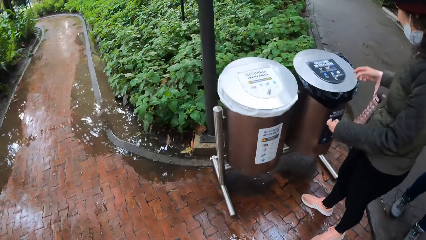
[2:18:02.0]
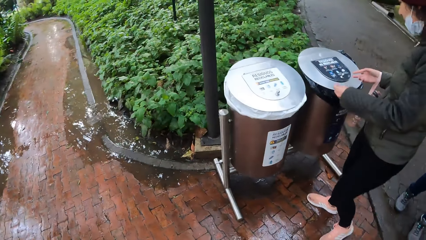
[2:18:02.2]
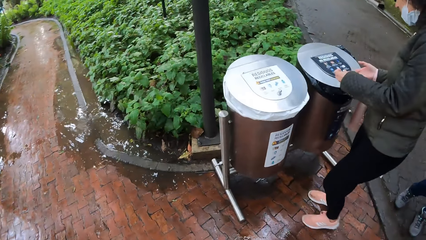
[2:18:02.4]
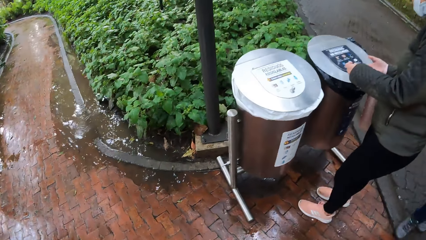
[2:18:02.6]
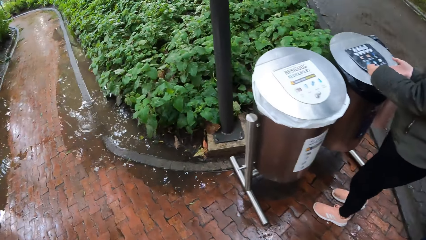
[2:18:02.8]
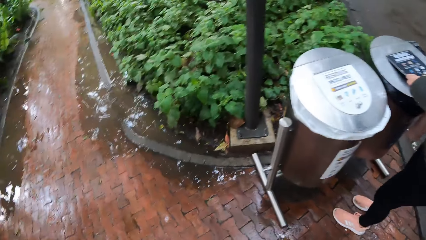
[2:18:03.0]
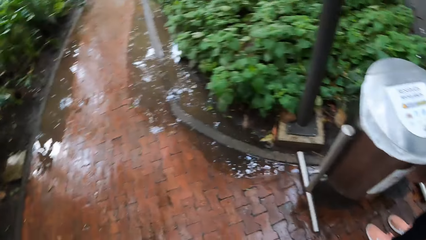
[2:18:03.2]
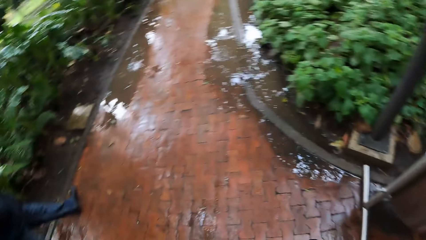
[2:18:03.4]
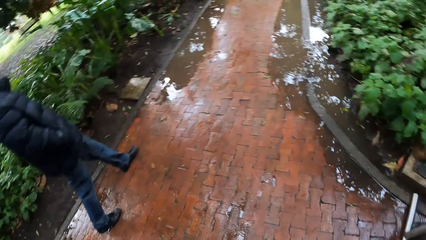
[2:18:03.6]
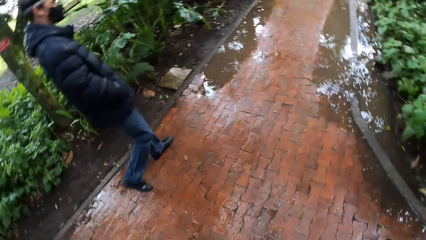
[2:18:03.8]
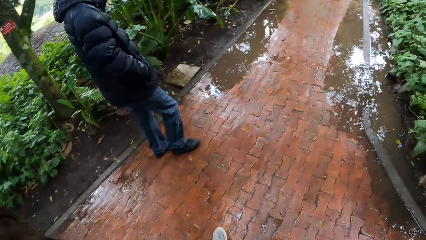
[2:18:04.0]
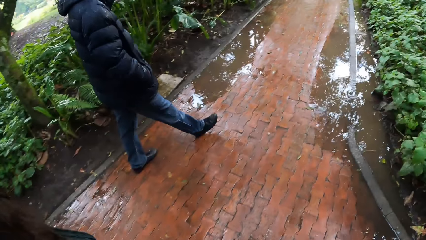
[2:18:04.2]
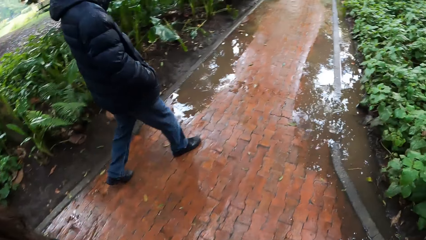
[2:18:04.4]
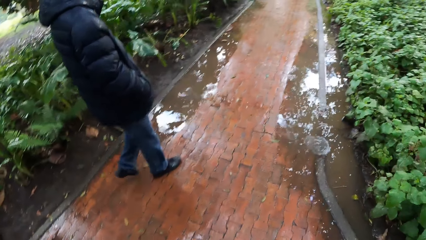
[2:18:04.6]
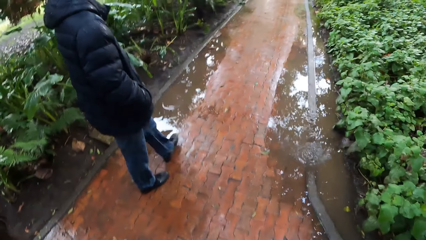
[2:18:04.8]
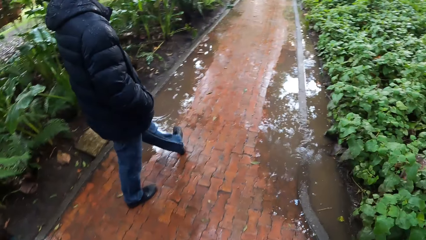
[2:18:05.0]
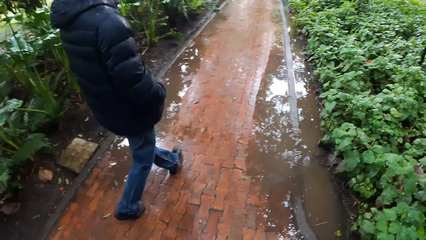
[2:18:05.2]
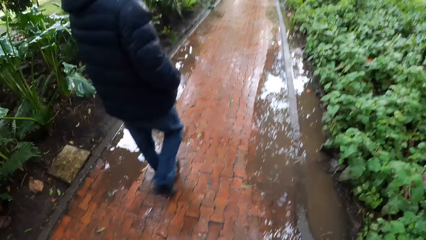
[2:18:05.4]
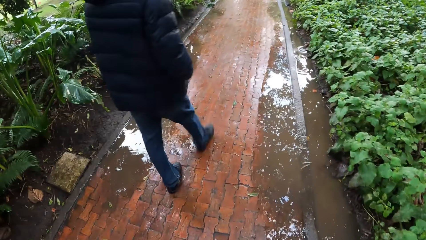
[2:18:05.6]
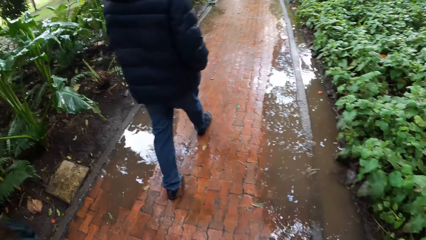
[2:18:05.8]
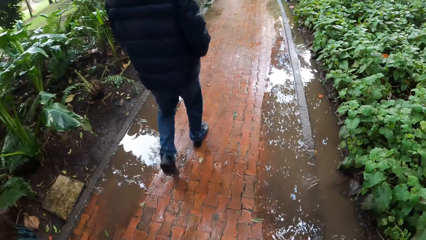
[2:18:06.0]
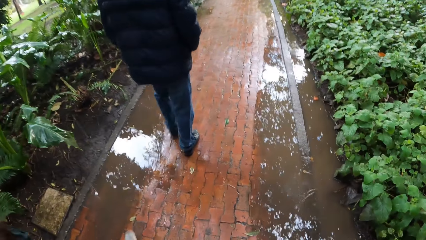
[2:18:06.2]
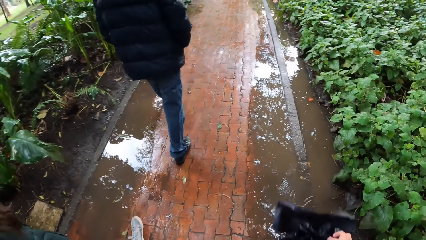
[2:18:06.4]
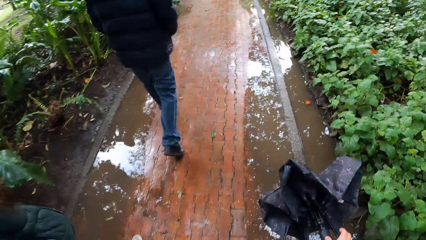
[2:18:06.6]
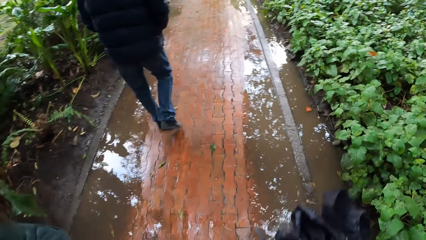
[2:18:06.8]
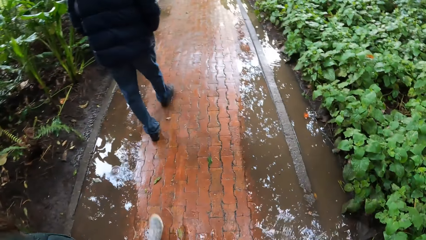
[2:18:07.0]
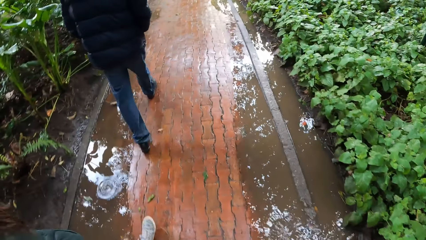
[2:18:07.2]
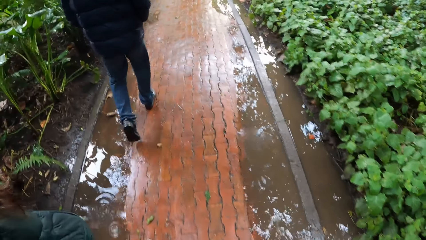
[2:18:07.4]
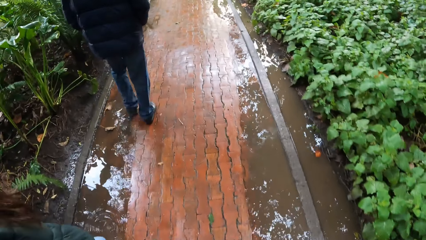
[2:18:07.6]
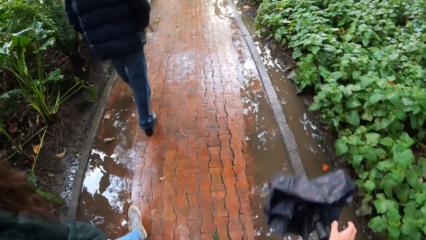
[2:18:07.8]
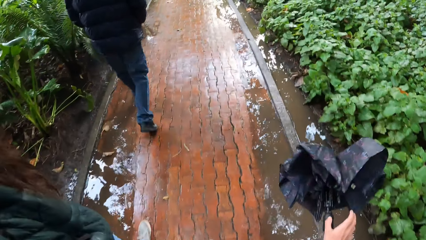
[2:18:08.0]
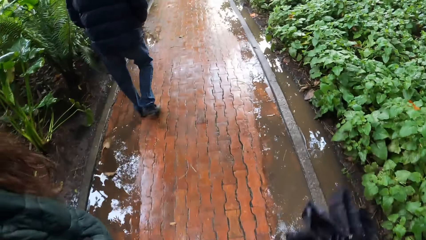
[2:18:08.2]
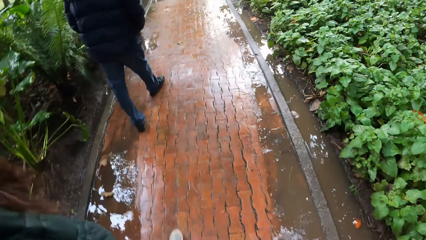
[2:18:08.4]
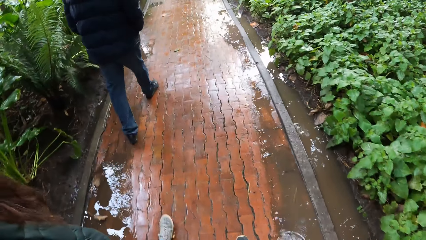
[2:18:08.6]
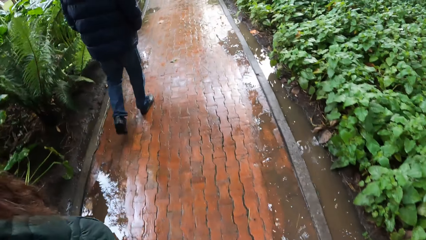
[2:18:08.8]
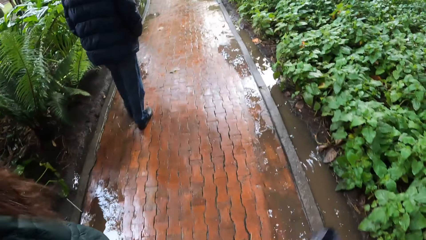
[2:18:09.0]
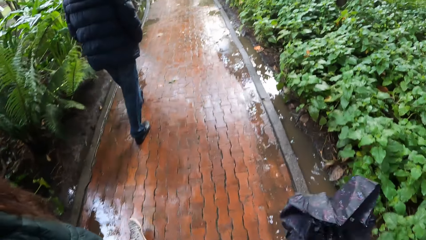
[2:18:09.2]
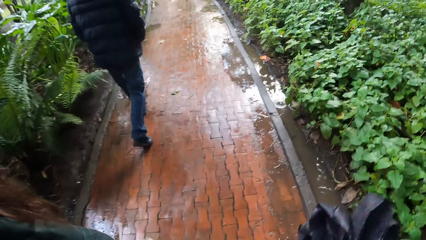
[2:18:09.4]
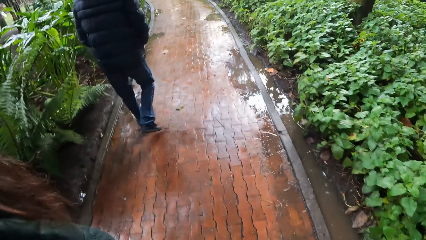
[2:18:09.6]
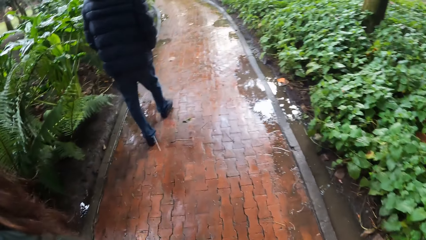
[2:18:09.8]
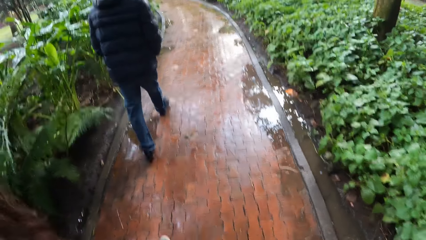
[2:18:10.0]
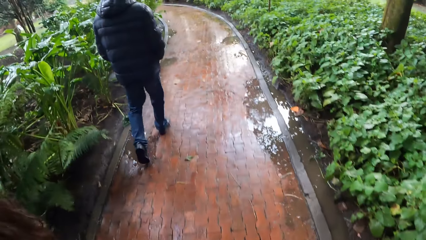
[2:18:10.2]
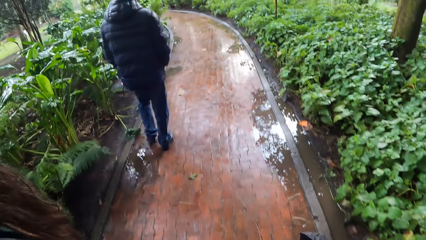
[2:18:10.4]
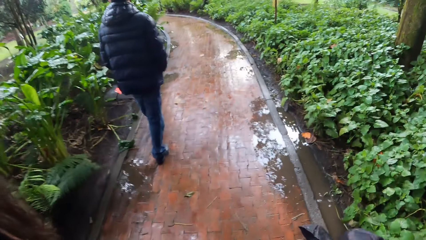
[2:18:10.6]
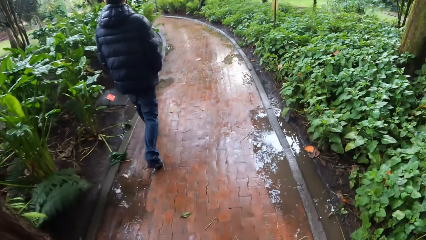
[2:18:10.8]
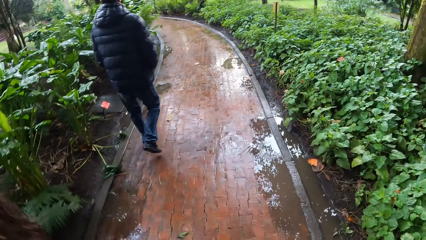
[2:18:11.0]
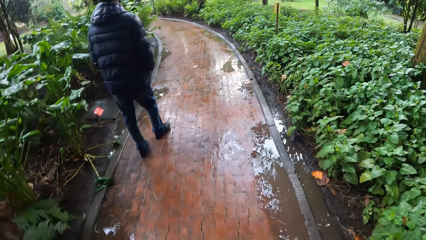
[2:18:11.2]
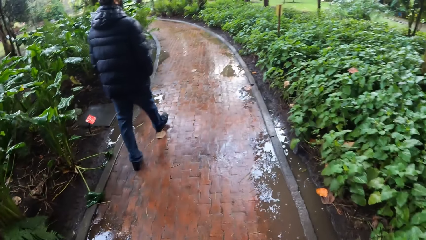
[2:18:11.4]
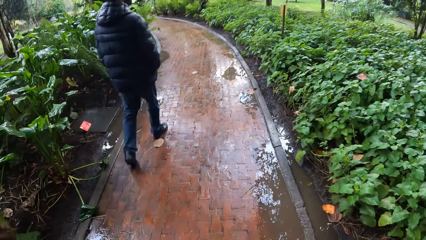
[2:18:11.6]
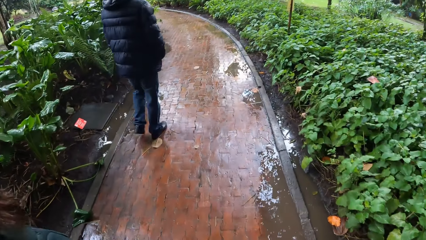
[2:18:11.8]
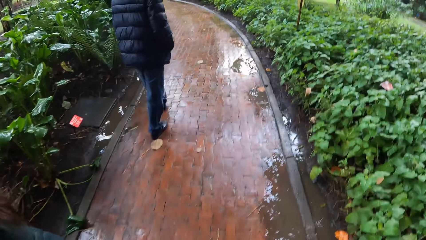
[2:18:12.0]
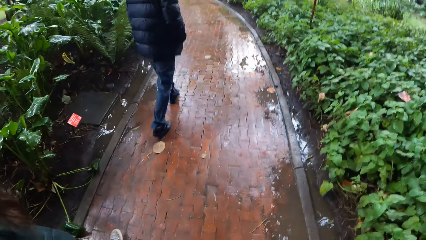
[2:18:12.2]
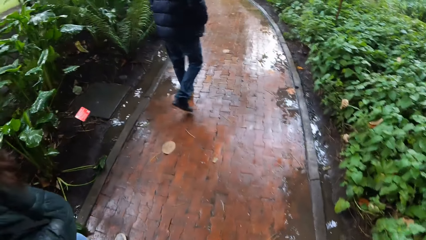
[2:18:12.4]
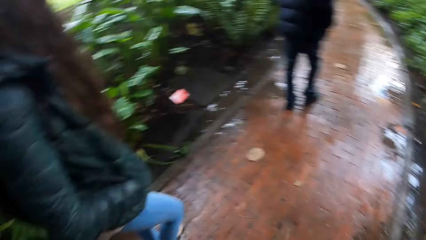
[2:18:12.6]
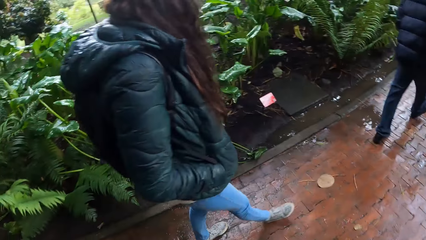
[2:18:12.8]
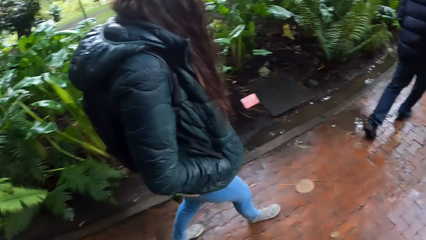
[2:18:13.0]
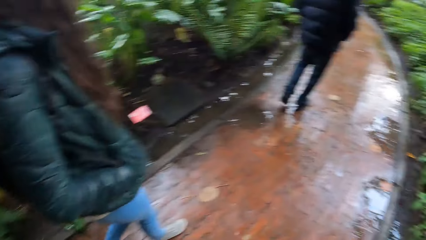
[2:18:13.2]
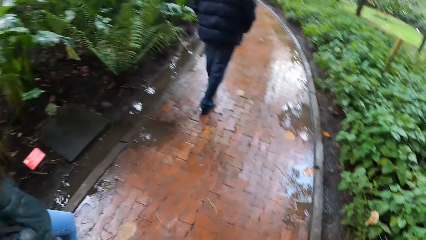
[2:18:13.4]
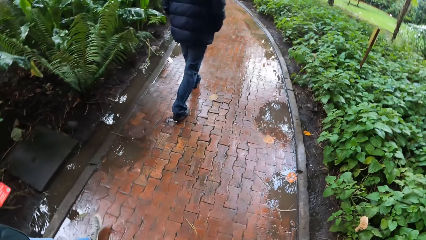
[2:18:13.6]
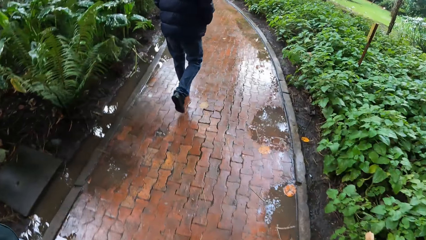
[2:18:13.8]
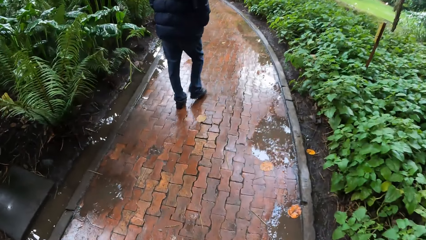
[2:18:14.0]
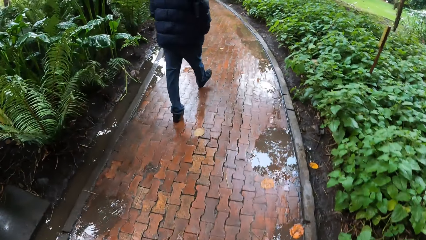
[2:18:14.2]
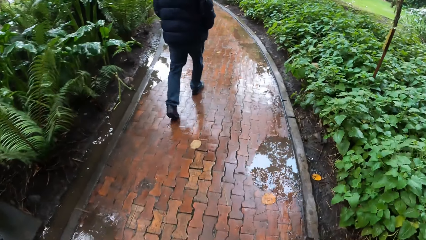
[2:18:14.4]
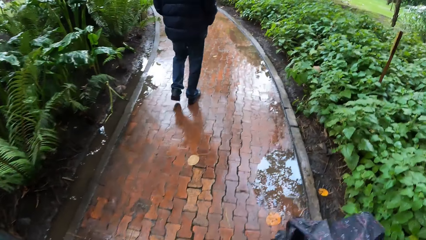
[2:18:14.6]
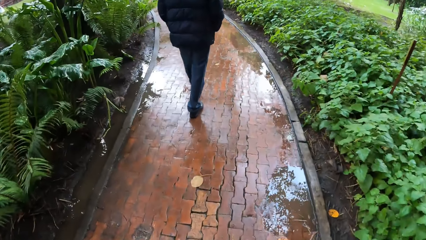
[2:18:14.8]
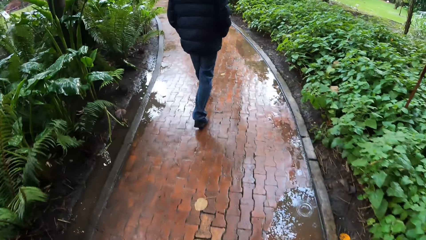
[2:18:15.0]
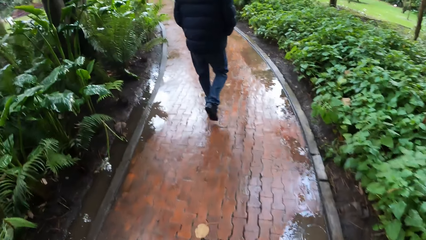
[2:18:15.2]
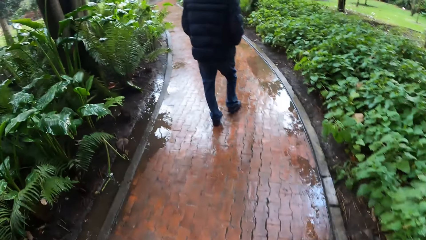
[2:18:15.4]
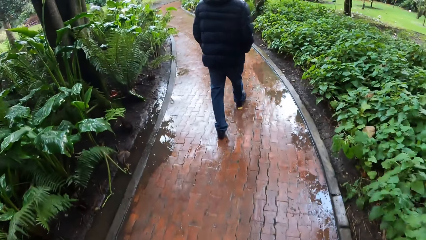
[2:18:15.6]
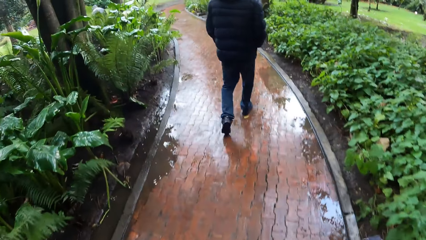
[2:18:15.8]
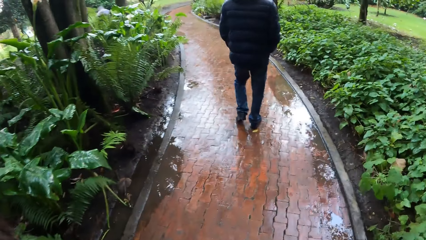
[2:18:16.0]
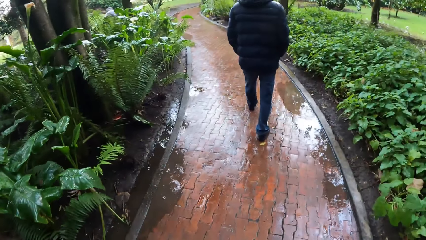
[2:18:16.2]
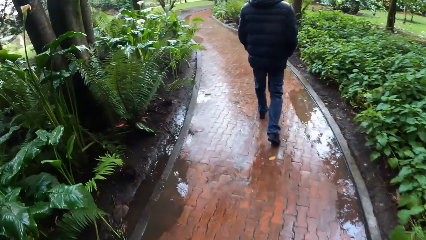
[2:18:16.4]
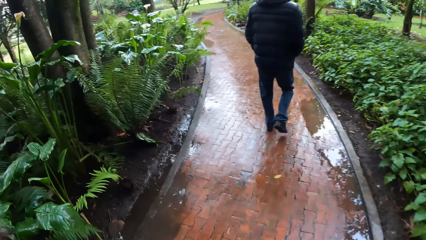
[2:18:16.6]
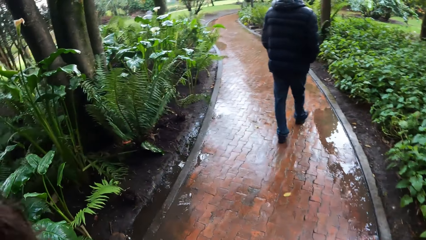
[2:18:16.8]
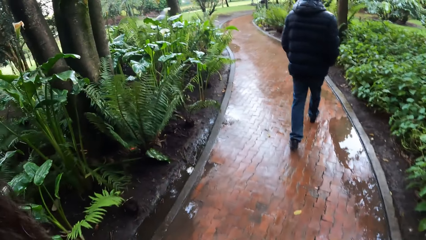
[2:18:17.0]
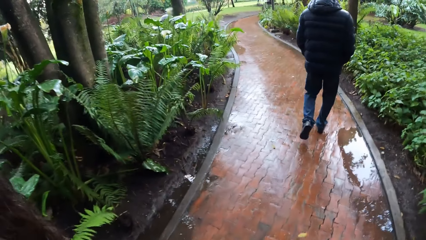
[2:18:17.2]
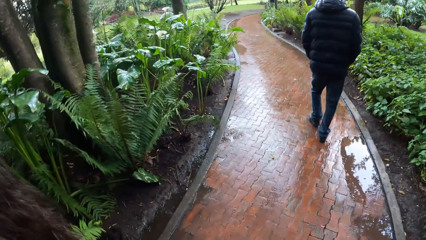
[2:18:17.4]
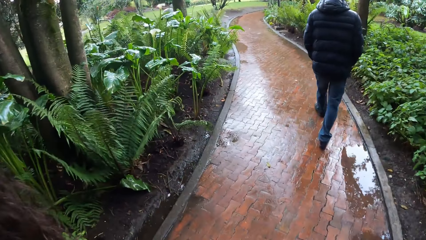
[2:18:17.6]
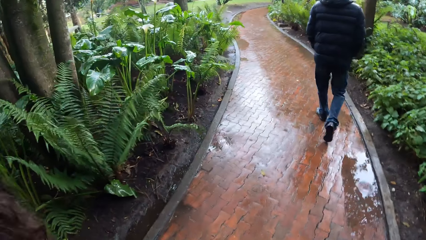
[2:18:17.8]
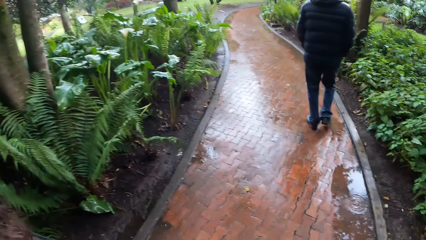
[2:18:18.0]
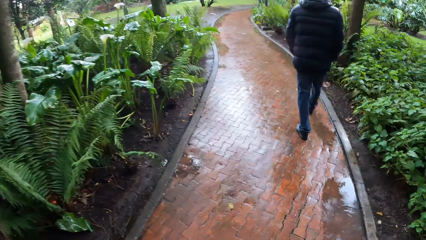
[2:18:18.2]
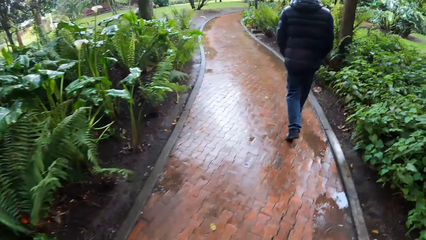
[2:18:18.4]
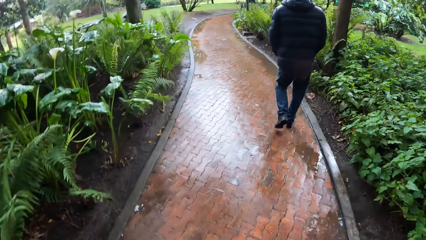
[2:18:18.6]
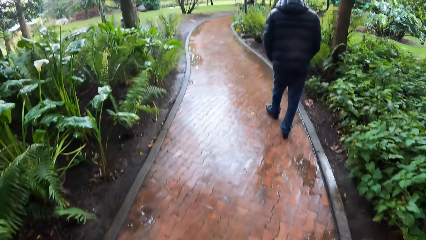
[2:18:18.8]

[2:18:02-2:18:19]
A person touches a paper on top of a dustbin. The camera wearer talks with another person.
